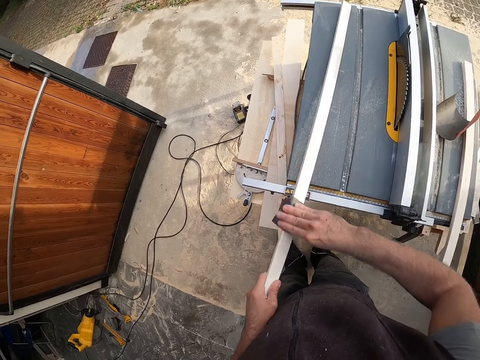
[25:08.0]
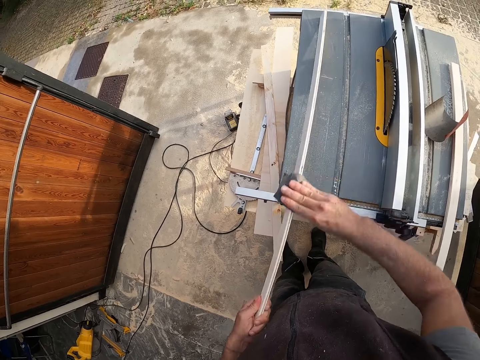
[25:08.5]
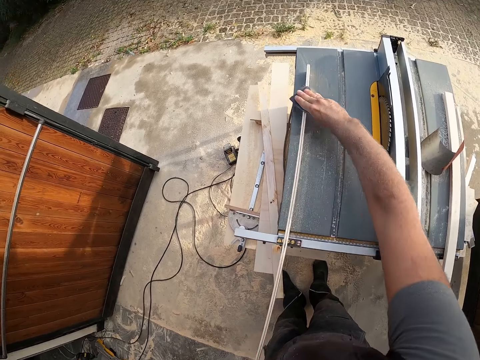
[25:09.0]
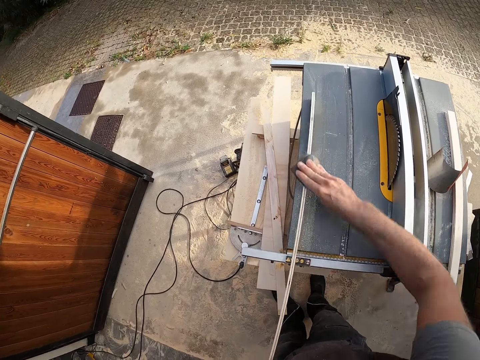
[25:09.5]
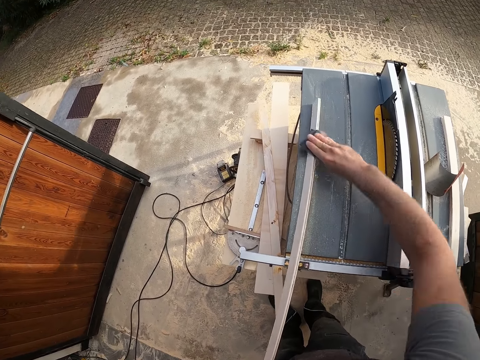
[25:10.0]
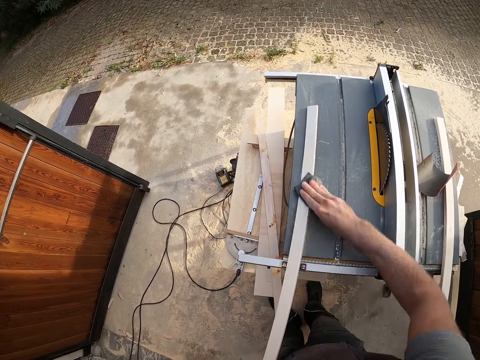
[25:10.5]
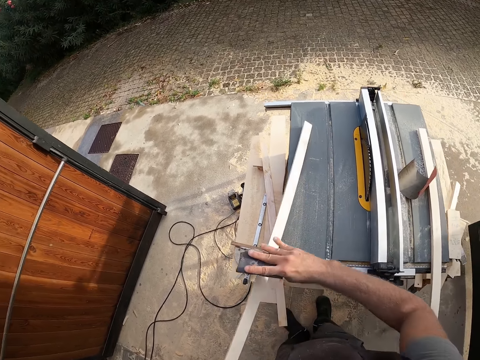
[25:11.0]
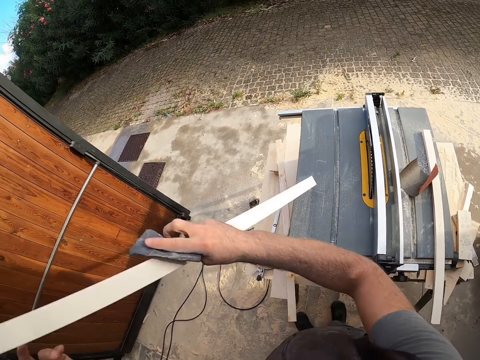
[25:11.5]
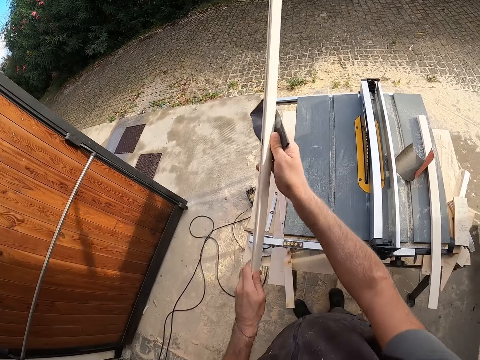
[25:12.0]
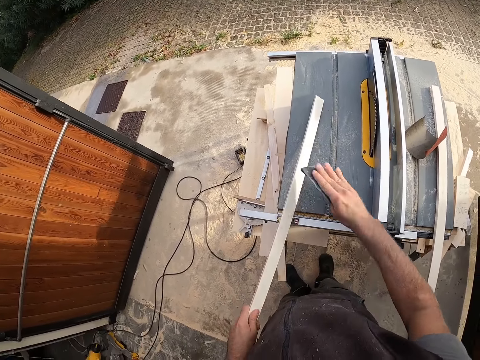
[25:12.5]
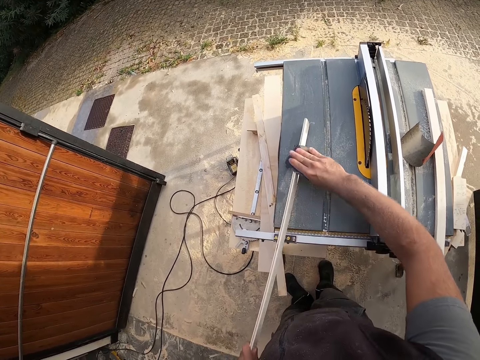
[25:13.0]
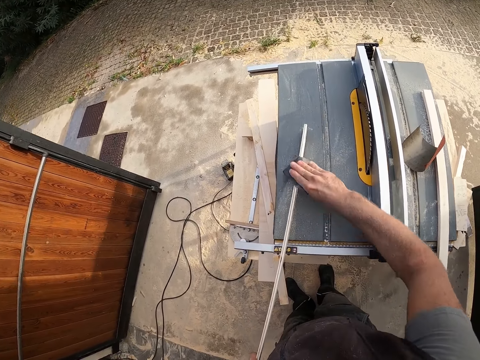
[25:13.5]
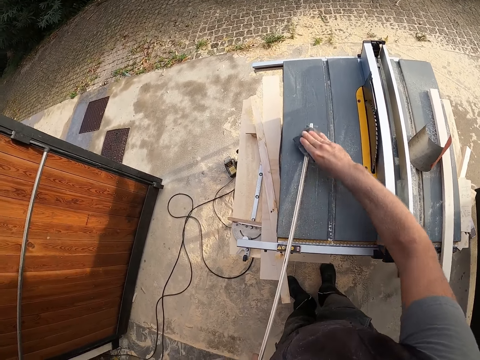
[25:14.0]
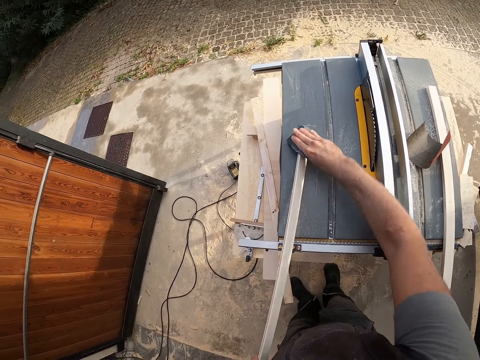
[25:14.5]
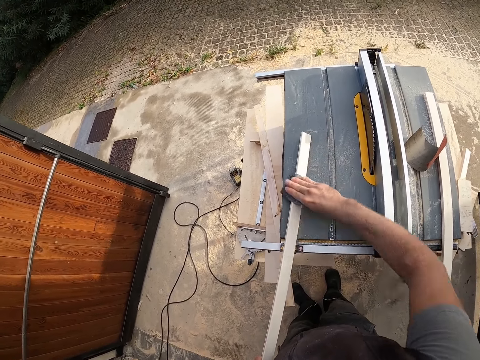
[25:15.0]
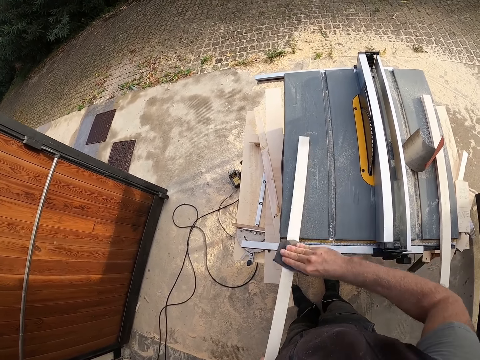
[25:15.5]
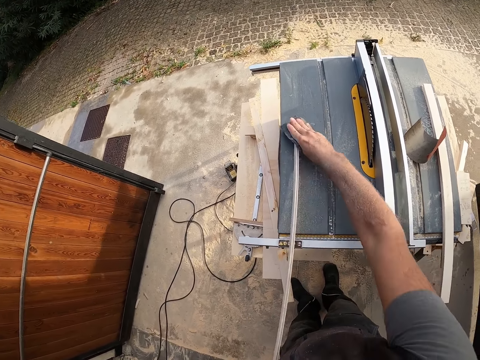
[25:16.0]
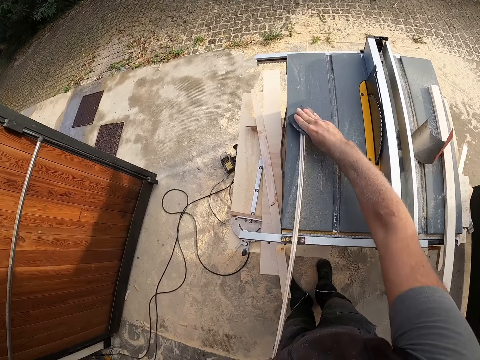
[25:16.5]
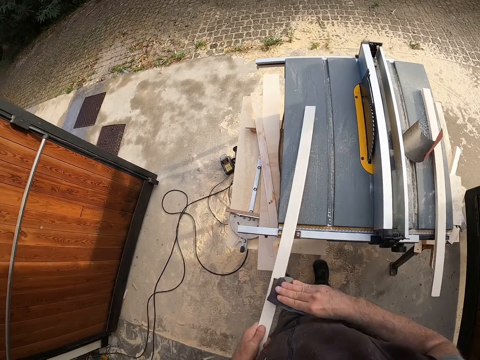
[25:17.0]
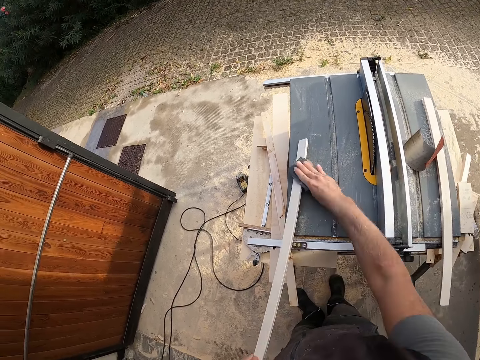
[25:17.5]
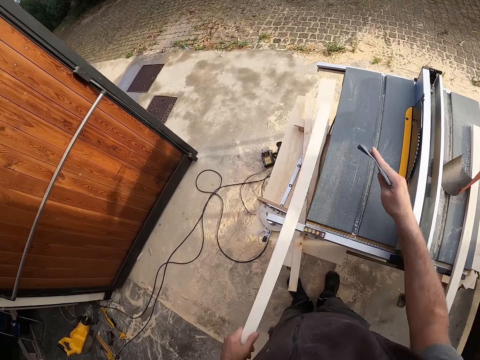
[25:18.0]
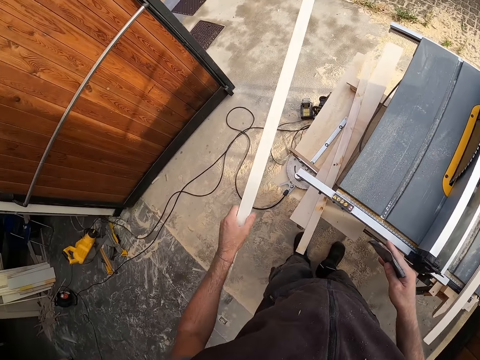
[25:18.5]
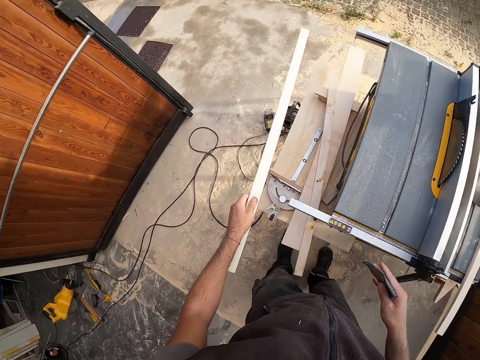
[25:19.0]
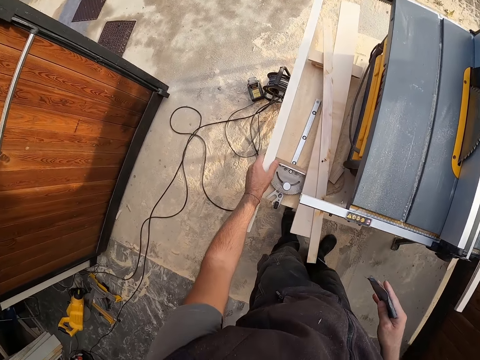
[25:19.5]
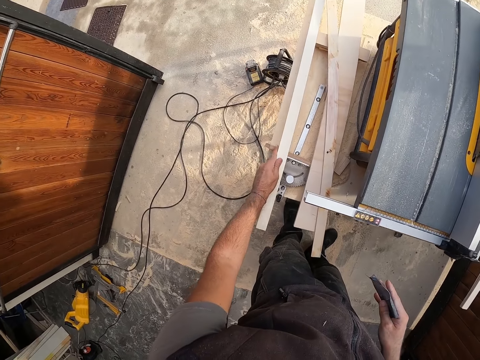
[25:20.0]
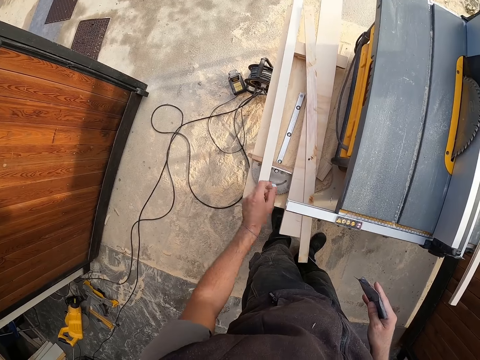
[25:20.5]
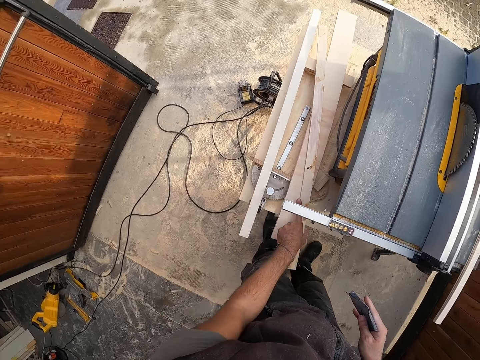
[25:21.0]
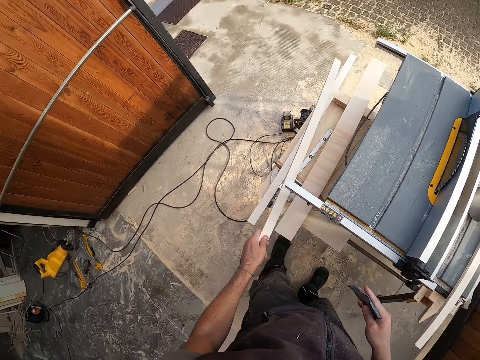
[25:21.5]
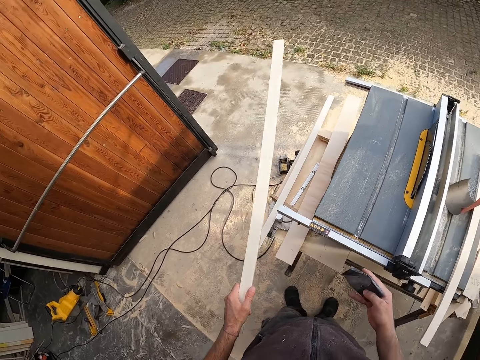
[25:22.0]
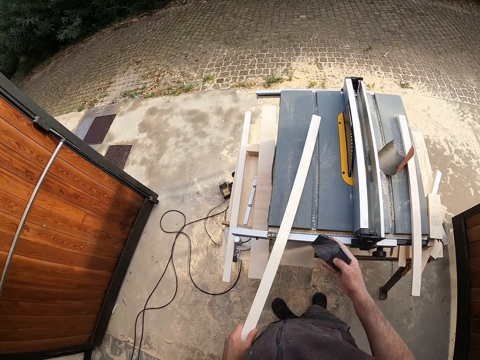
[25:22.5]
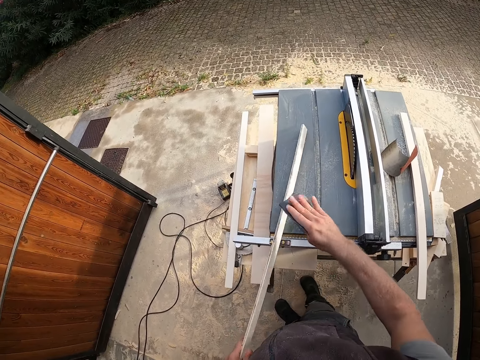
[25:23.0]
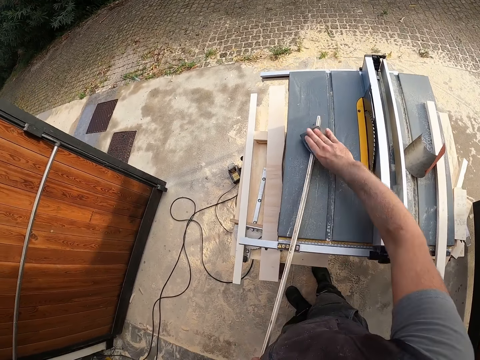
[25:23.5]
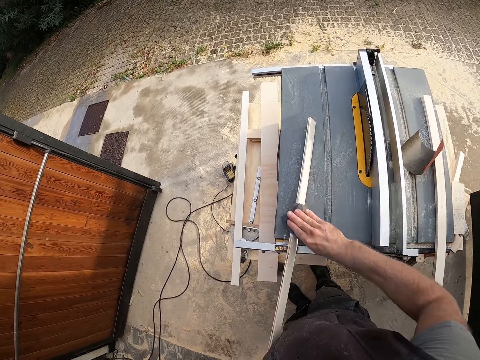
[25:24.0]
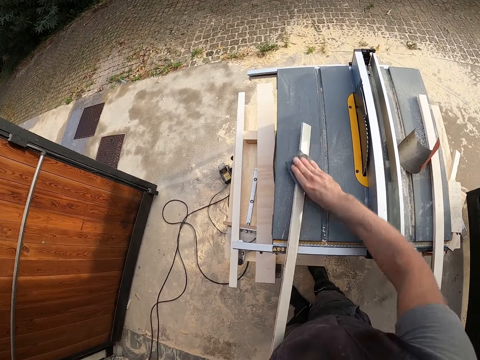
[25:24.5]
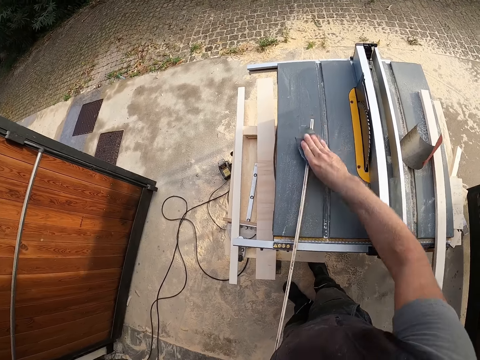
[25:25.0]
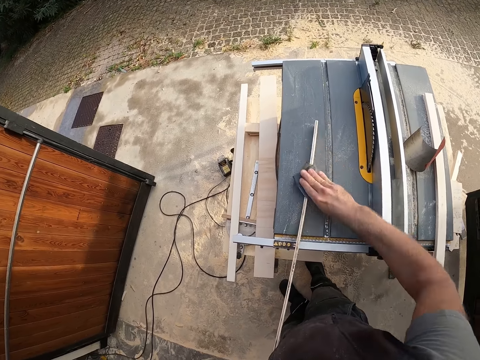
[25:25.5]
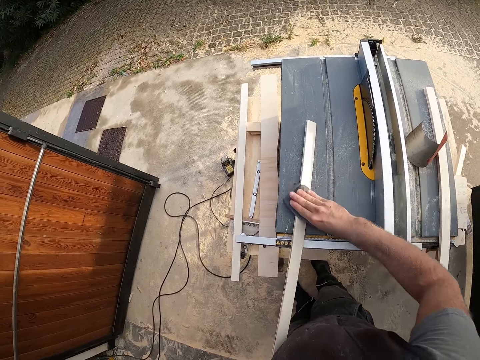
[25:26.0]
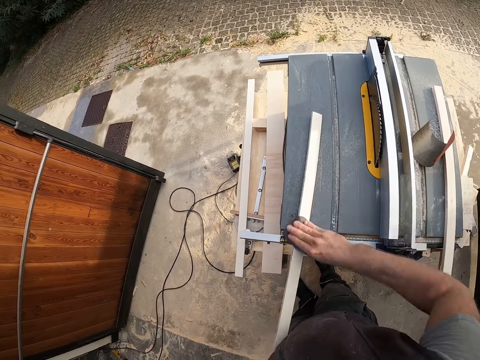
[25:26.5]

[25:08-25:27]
The camera wearer turns the wood. He smoothens the wood with a sandpaper. He drops the piece of wood in his left hand under the table saw. He picks a piece of wood from under the table with his left hand. He smoothens the piece of wood with the sandpaper in his right hand.

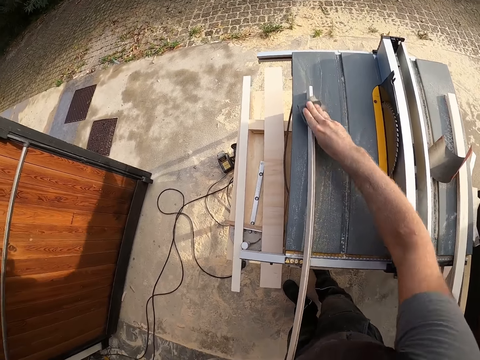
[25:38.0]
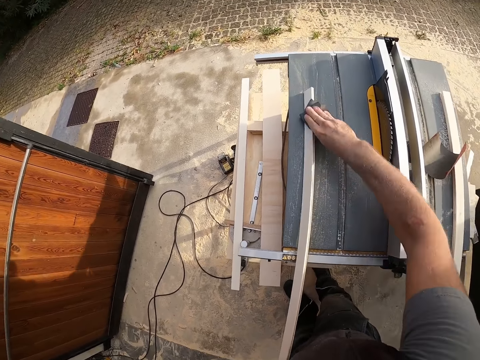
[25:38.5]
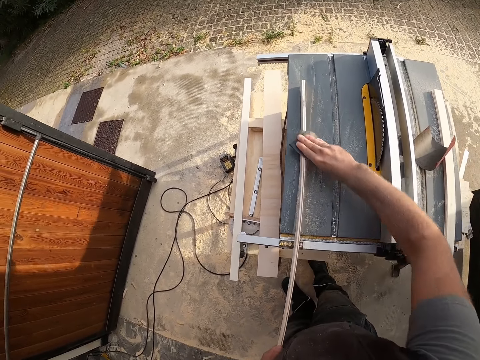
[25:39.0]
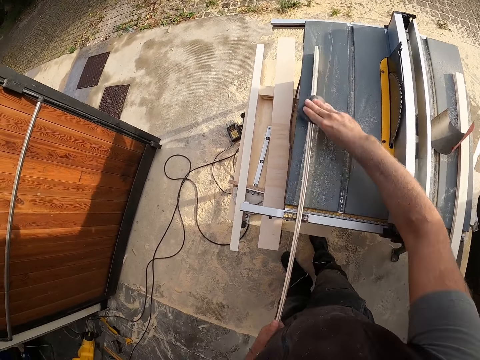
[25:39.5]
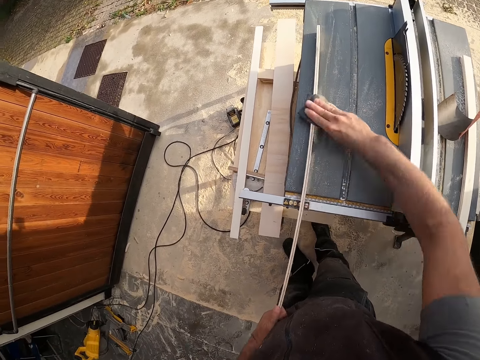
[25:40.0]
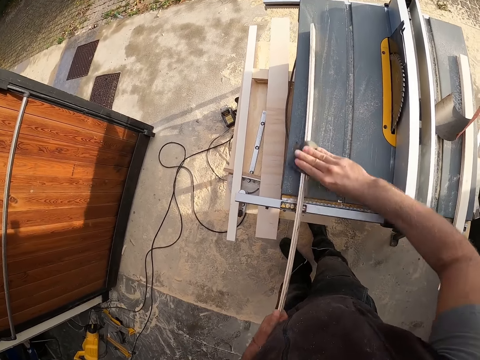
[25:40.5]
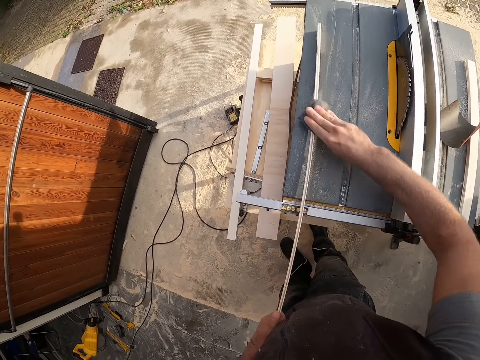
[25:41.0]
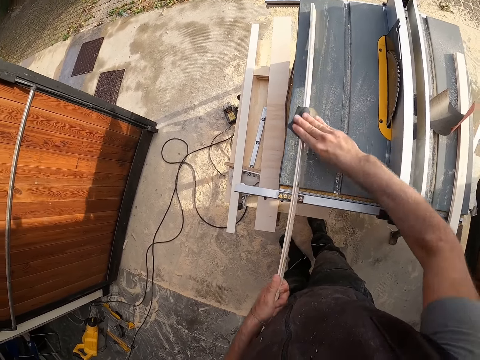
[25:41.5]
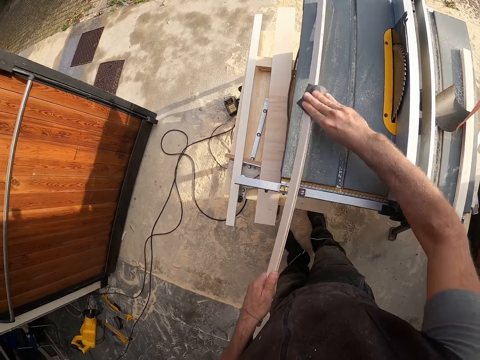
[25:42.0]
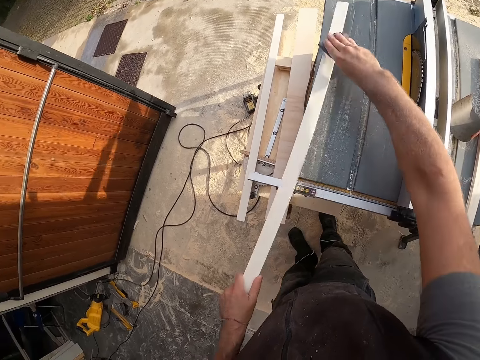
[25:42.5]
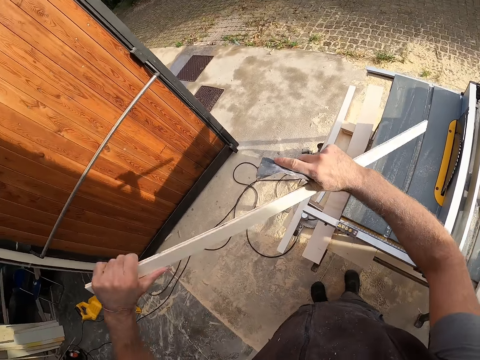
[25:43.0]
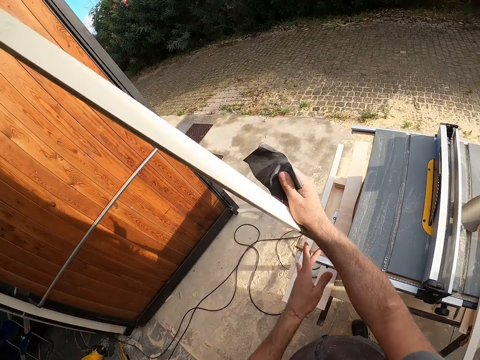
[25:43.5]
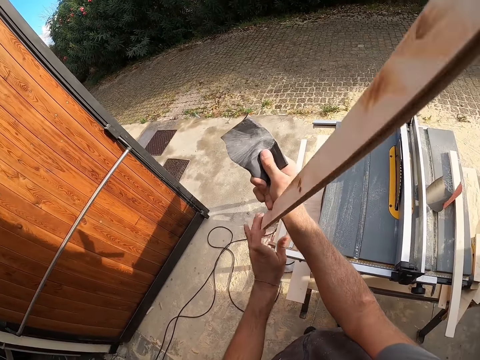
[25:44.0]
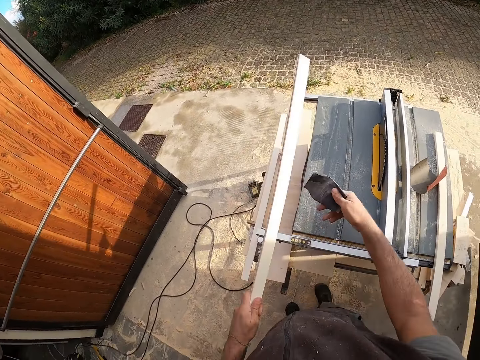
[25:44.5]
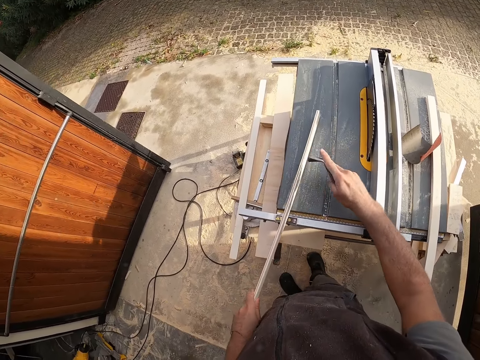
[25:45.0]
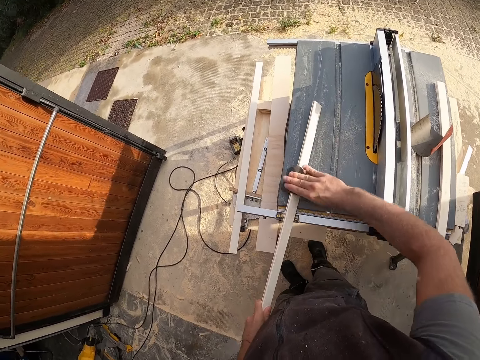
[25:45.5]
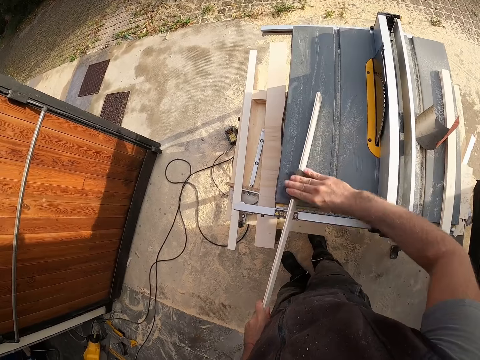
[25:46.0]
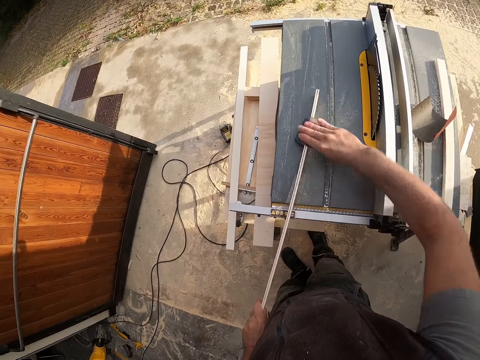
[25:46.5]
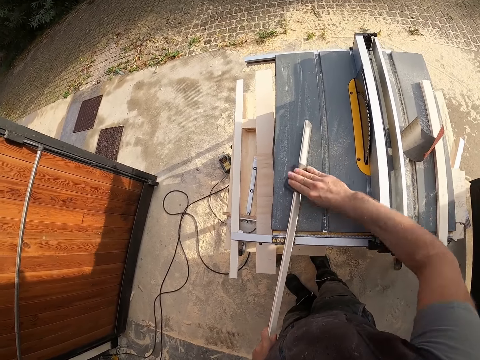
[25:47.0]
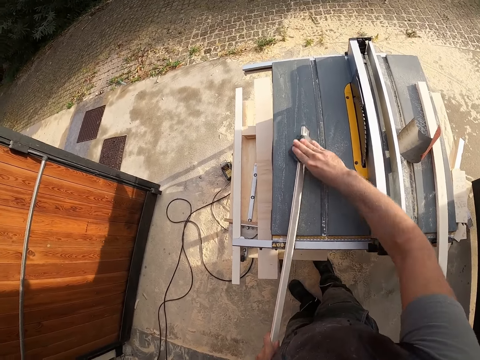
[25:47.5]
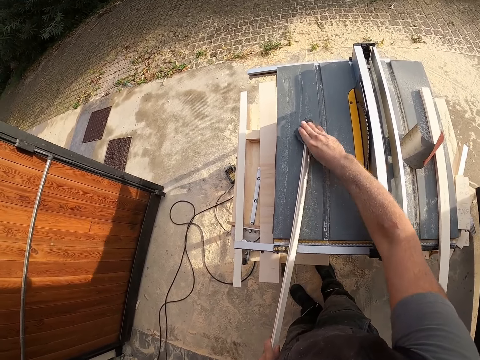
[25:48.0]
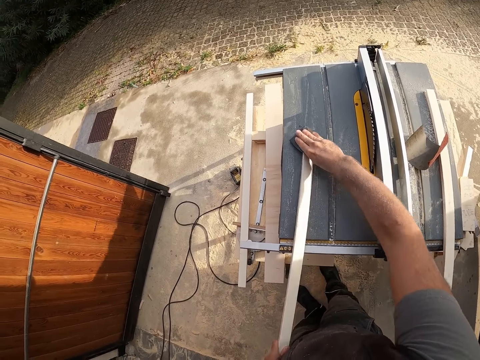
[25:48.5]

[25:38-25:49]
The camera wearer turns the wood. They smoothen the wood with a sandpaper.
